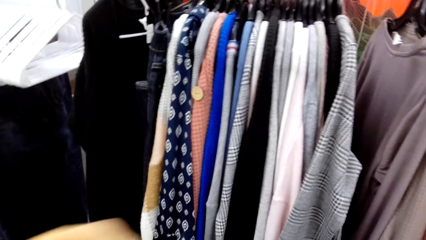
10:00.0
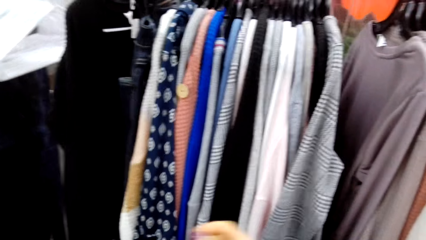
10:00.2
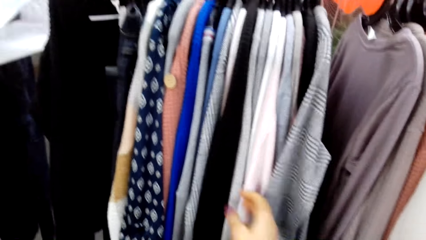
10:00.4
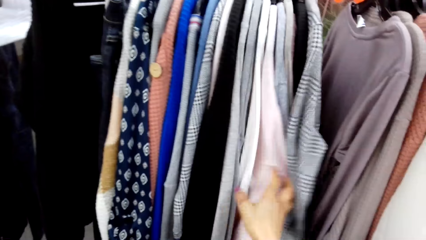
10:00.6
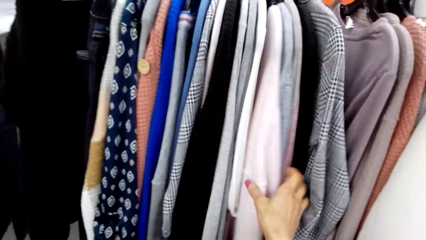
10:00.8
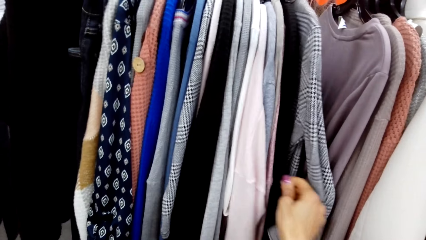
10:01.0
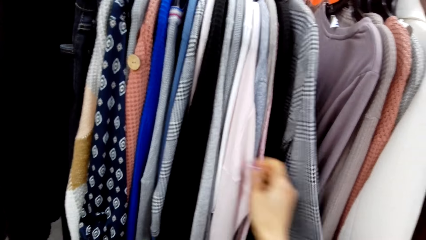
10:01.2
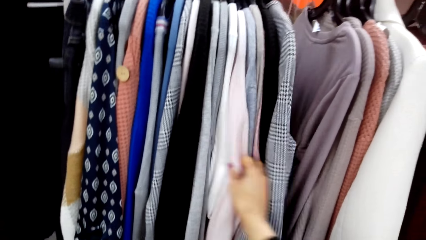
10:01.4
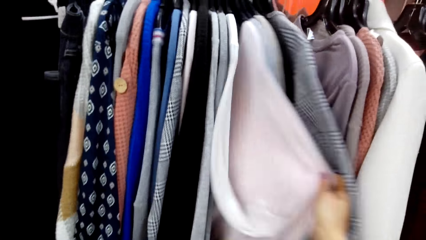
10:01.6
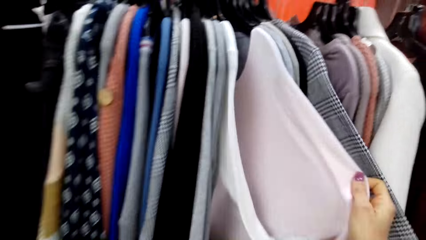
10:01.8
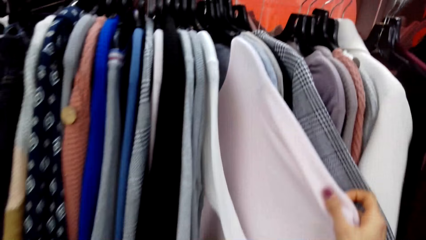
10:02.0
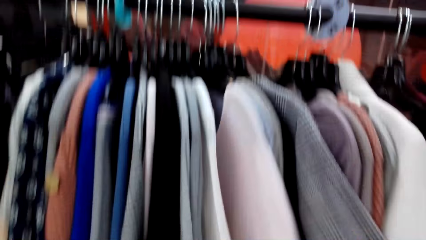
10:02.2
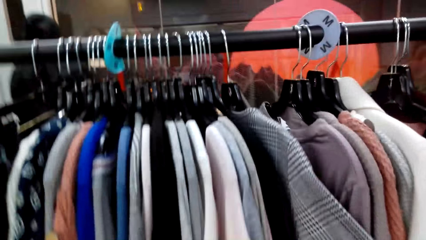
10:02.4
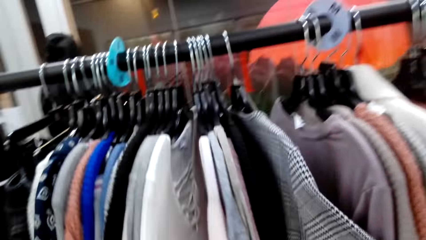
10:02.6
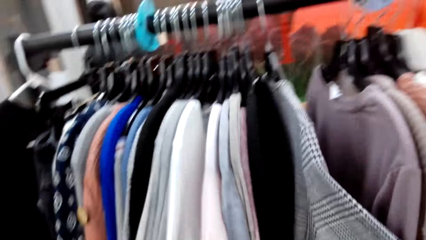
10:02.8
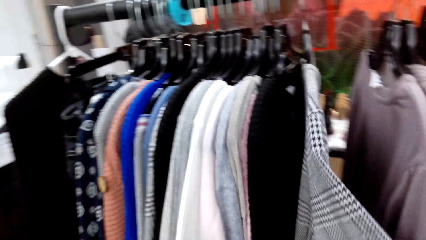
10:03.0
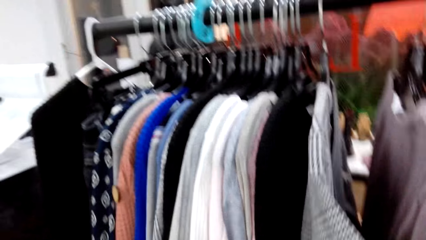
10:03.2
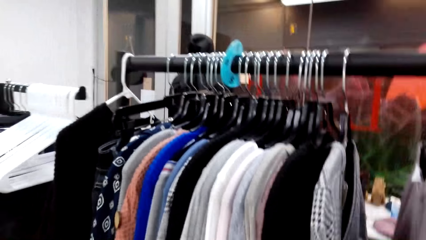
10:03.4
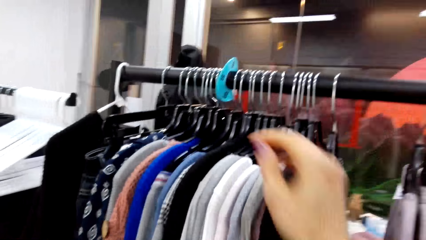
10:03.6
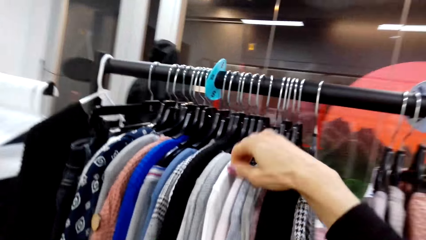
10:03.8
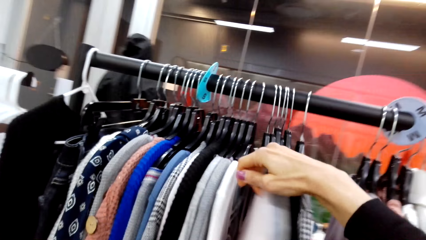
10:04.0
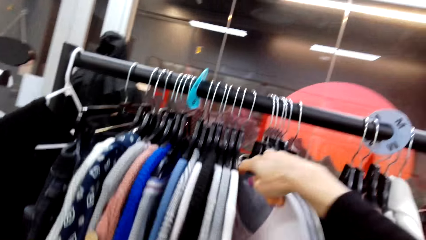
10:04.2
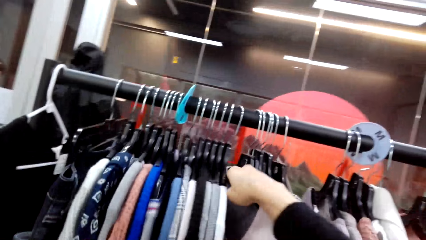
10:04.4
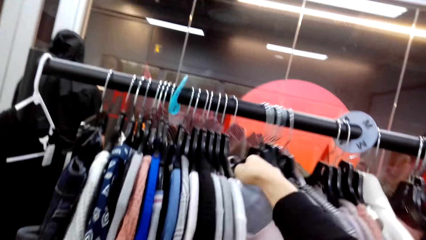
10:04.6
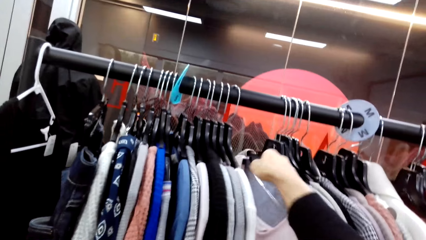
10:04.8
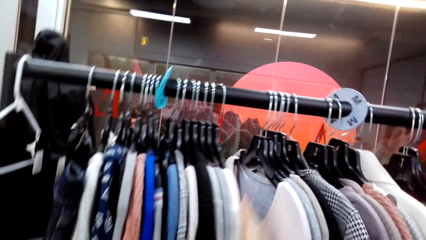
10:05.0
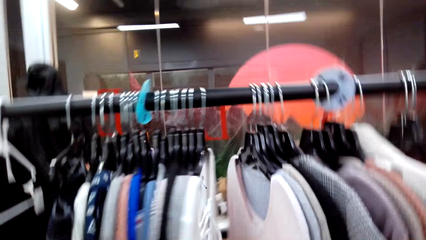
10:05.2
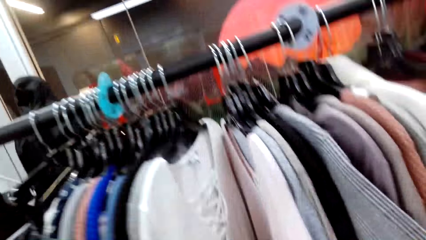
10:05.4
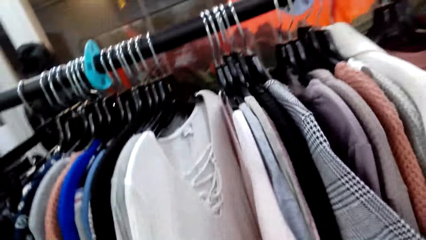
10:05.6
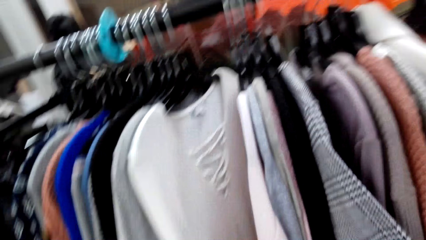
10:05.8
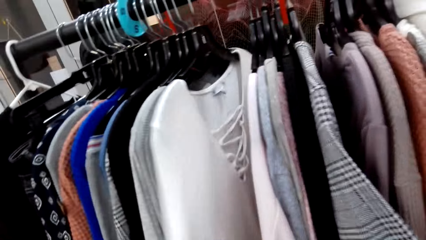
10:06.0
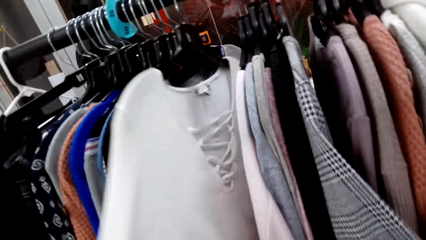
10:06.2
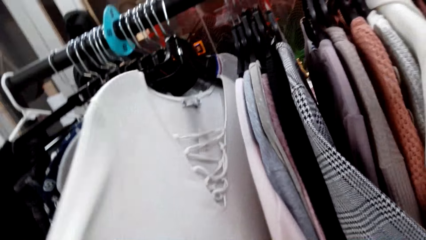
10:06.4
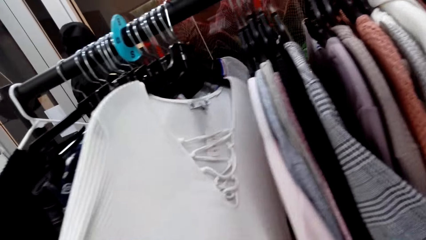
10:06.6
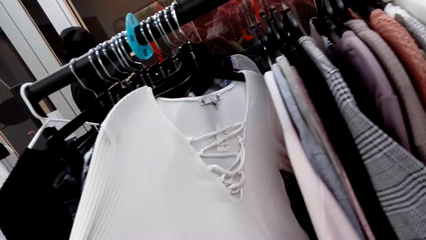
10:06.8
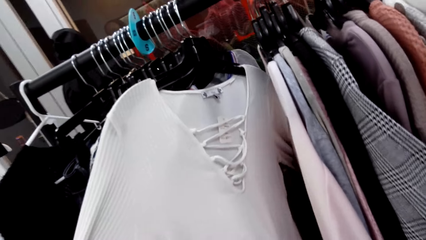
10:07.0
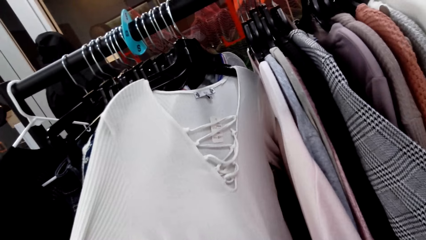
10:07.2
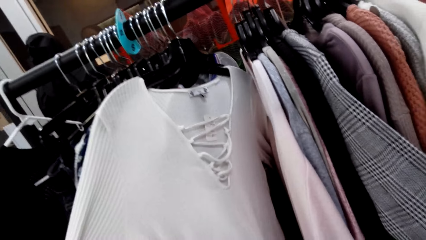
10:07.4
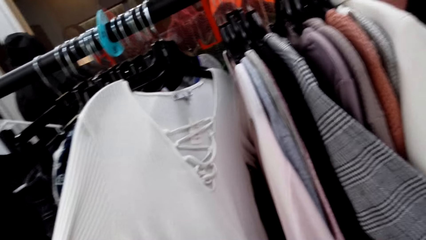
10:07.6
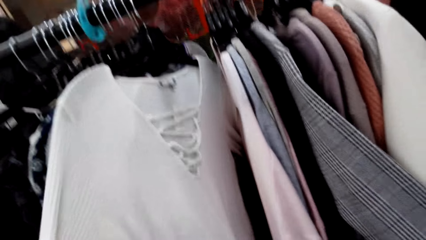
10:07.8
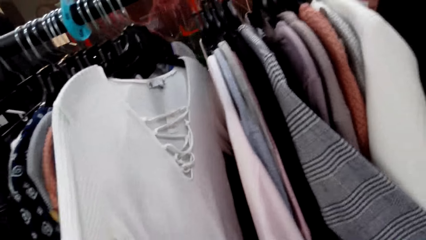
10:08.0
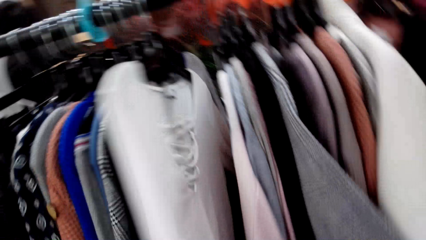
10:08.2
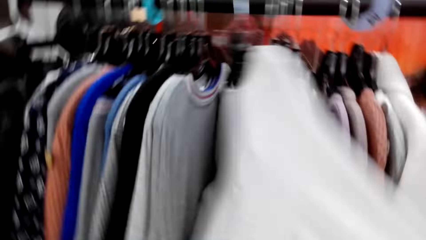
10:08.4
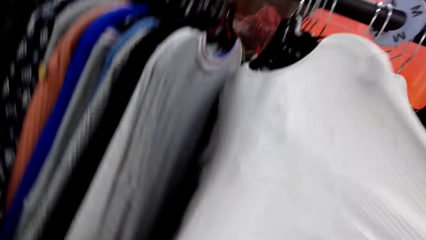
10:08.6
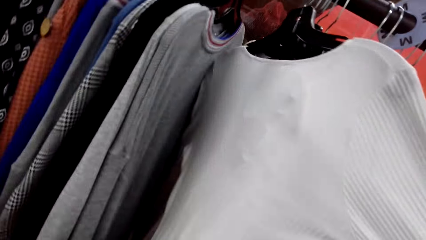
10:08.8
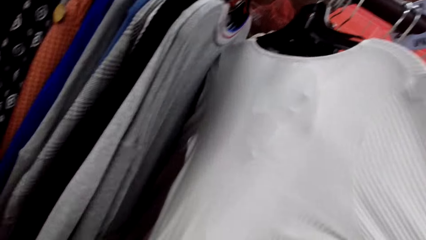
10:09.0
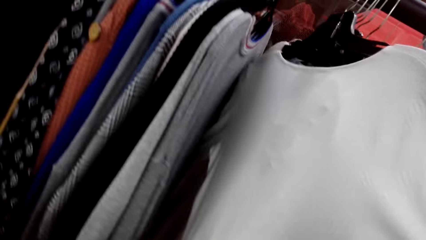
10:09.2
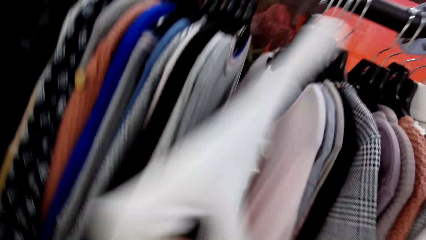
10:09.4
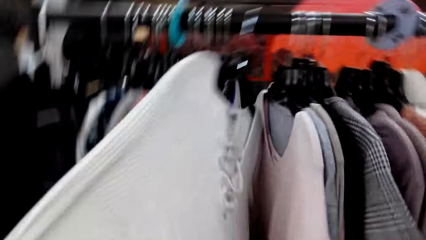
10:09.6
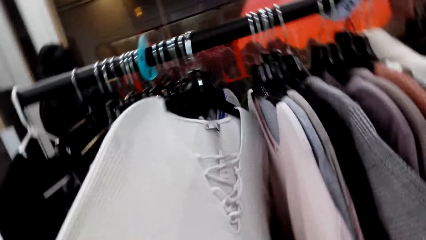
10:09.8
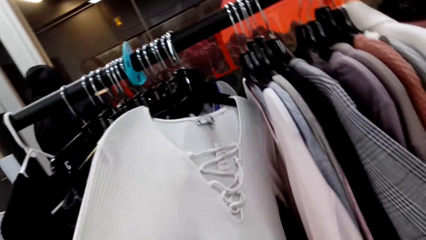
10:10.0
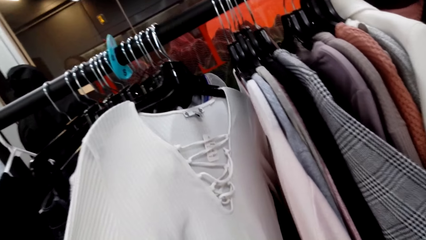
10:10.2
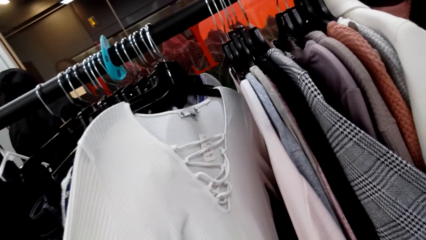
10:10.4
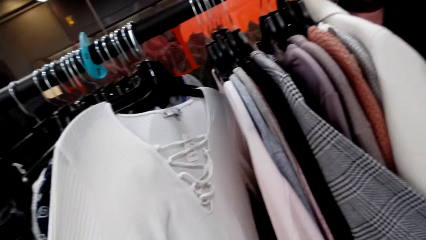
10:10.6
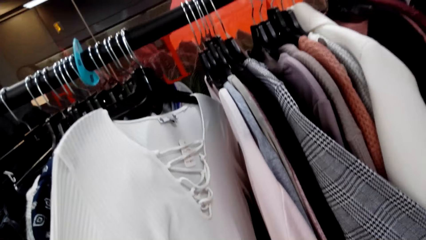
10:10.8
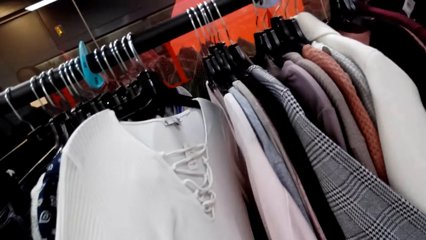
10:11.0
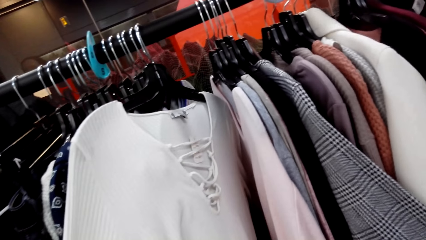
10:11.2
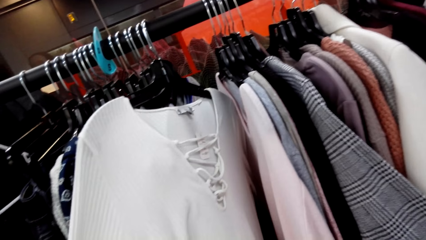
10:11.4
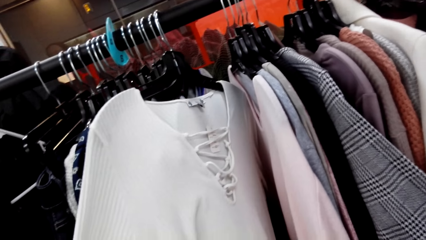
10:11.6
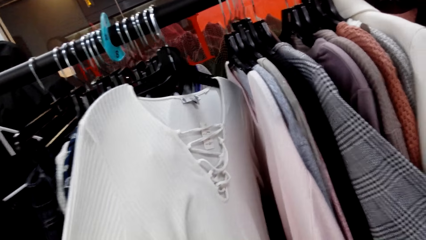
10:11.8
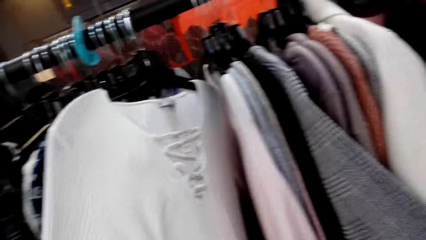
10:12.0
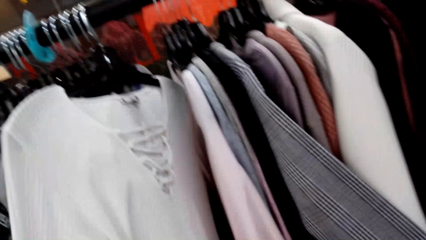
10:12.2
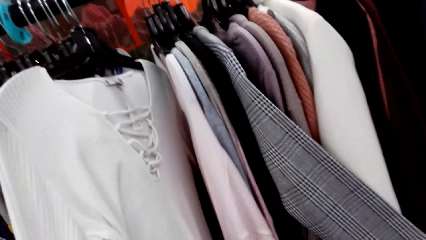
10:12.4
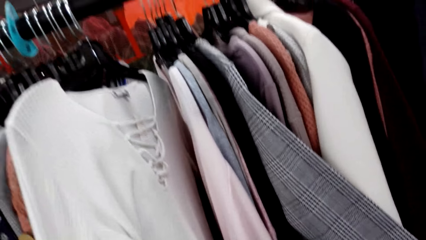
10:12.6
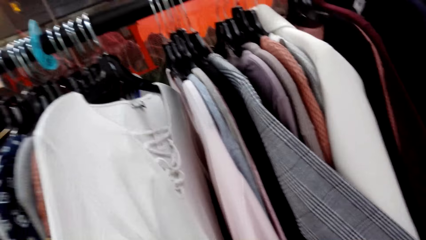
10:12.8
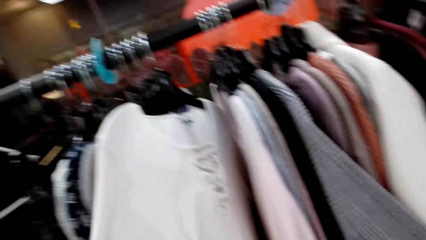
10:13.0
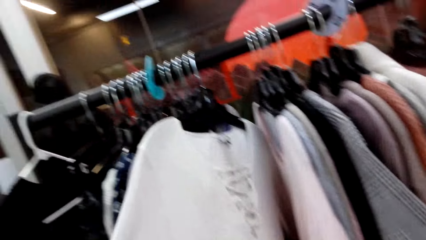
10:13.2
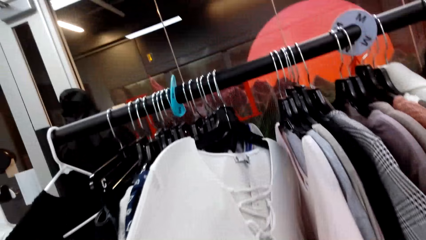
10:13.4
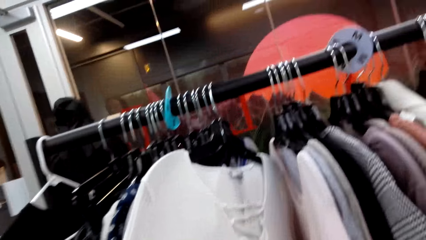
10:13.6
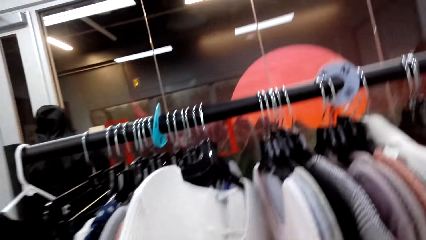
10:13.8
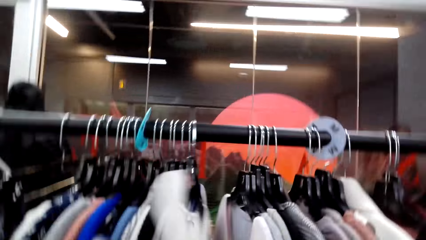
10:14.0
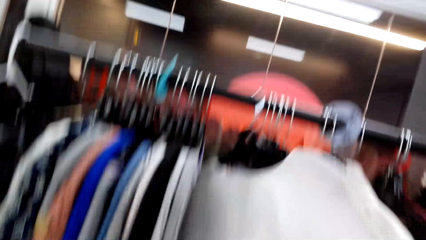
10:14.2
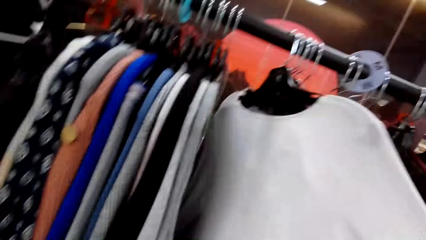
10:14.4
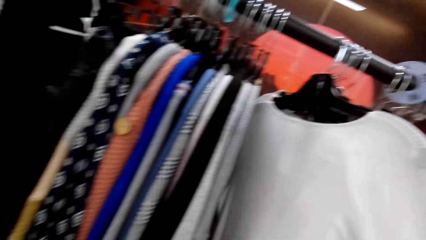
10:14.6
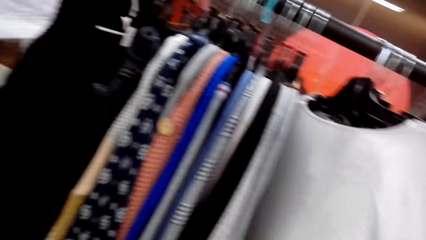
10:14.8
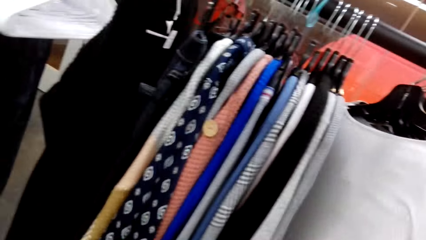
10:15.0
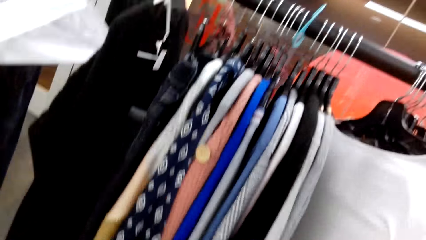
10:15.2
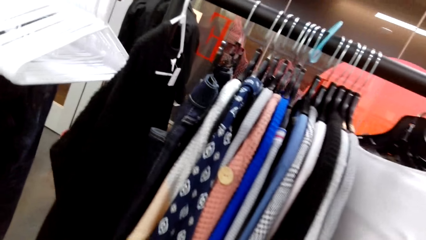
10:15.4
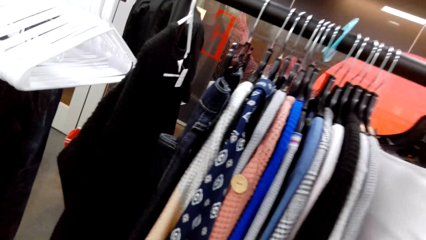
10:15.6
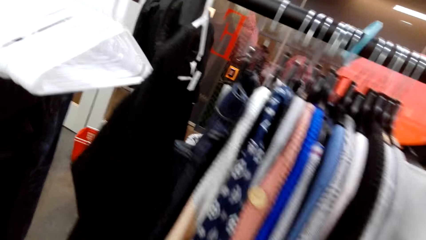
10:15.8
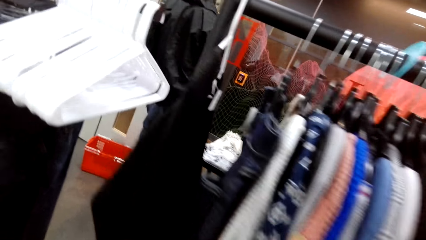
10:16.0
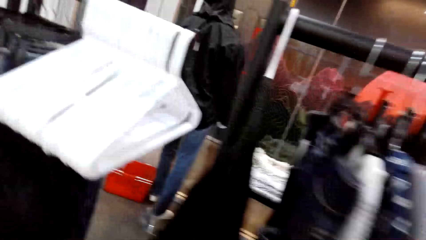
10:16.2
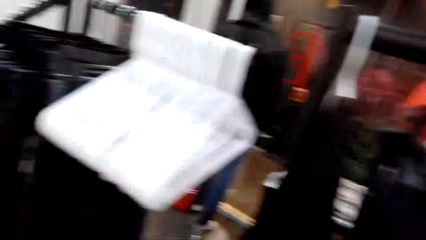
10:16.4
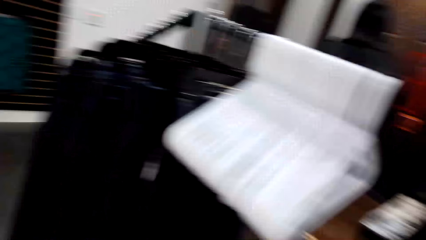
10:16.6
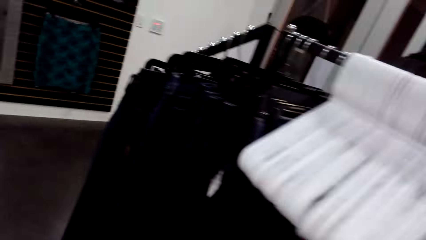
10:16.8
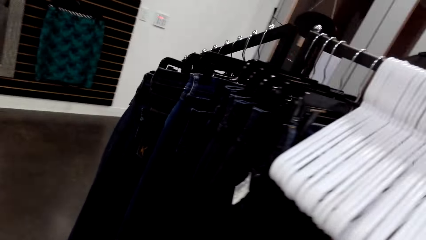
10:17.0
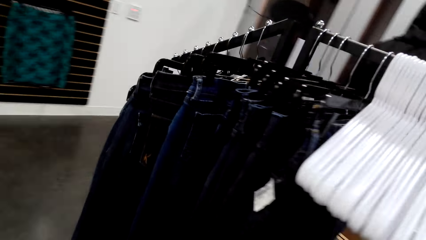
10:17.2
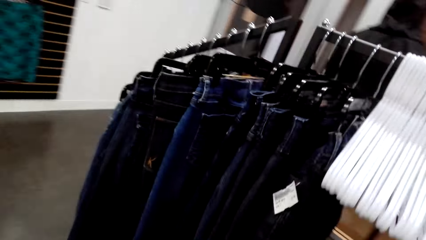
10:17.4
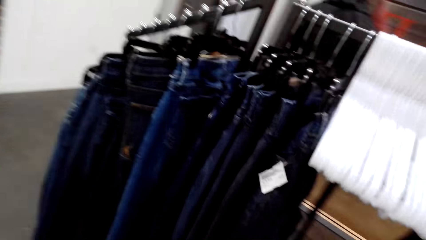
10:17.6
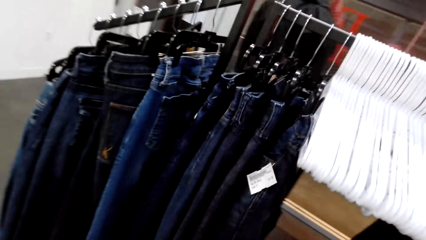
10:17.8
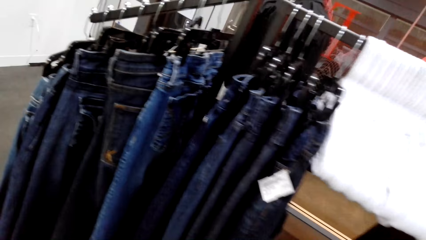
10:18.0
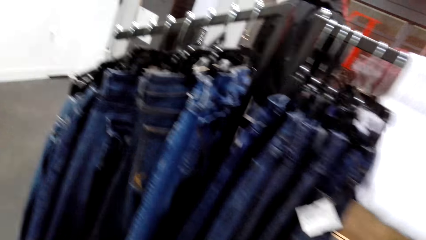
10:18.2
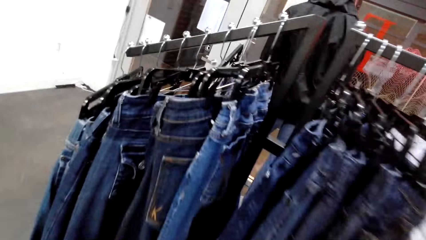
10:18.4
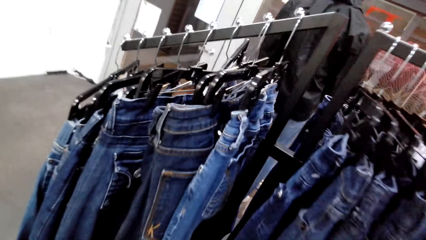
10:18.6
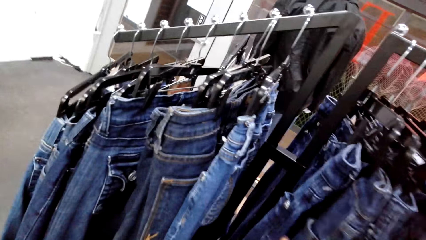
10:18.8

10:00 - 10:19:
The camera wearer peruses the clothes on the clothes rack. They look at tops in the hanger.
